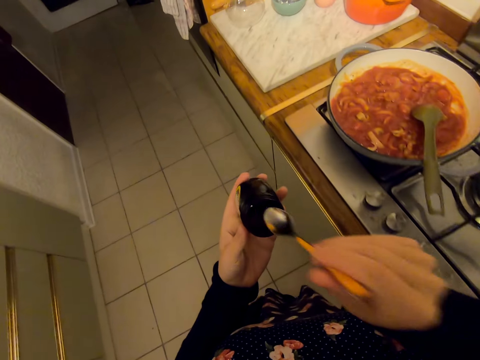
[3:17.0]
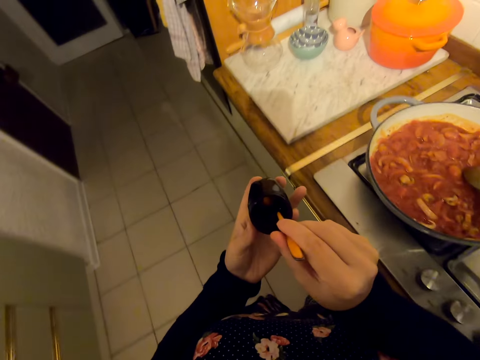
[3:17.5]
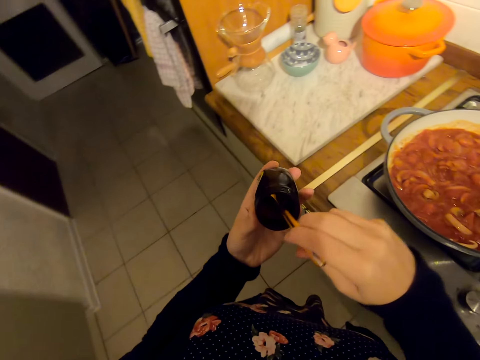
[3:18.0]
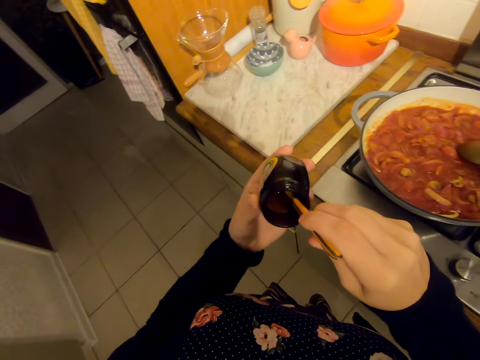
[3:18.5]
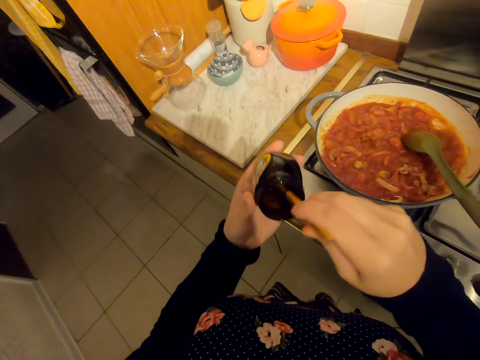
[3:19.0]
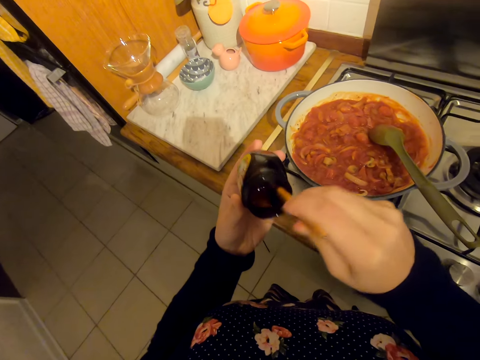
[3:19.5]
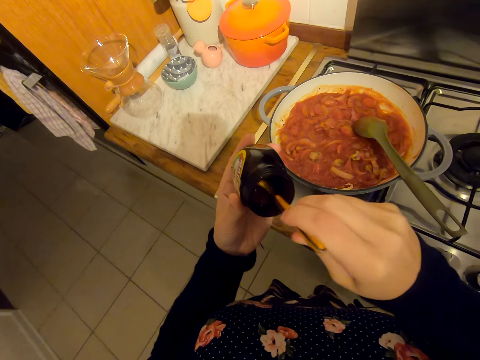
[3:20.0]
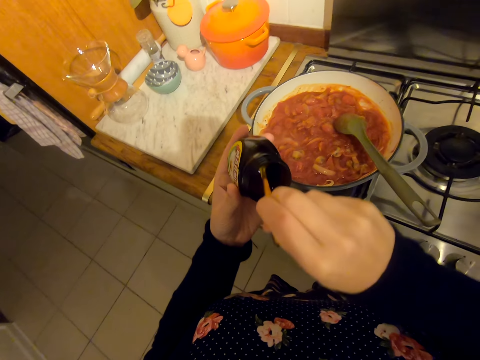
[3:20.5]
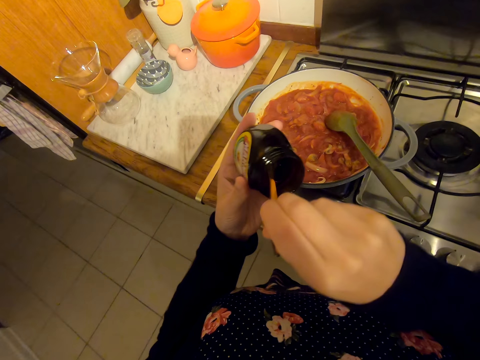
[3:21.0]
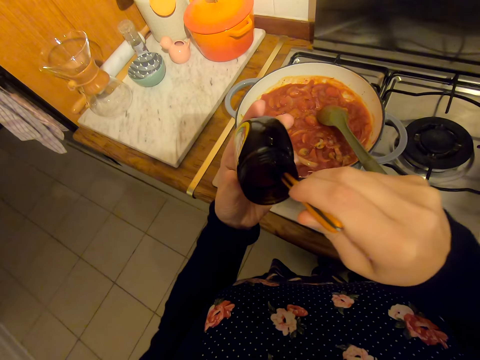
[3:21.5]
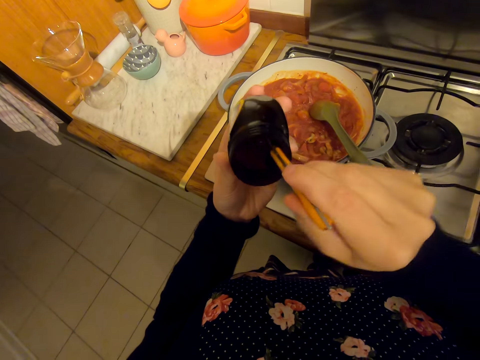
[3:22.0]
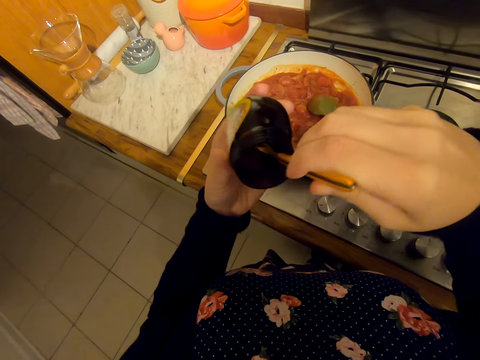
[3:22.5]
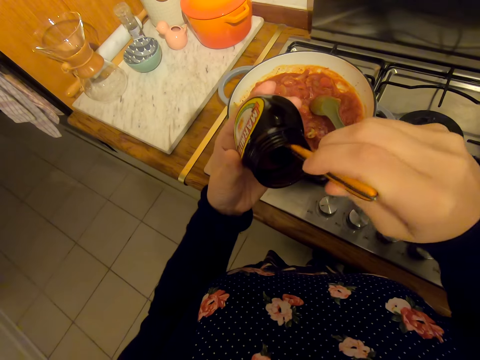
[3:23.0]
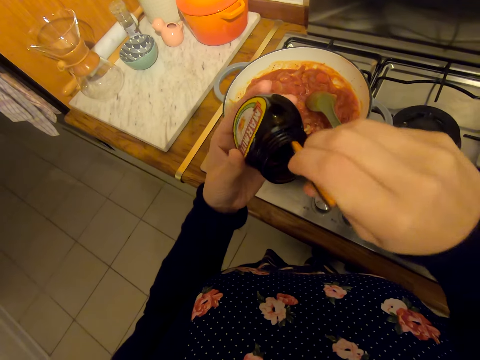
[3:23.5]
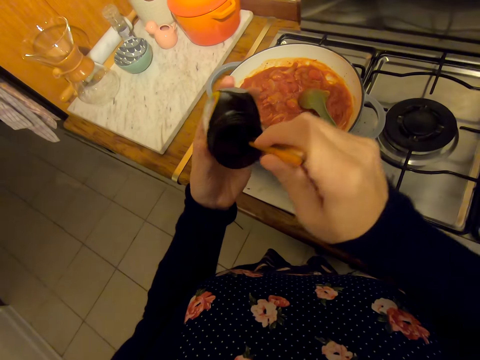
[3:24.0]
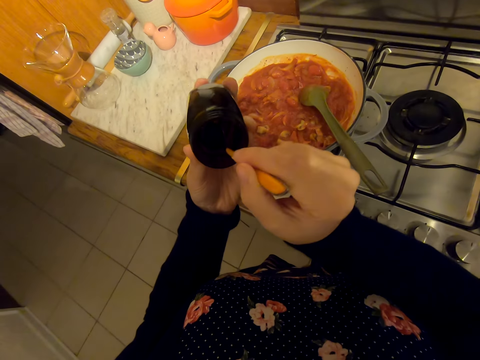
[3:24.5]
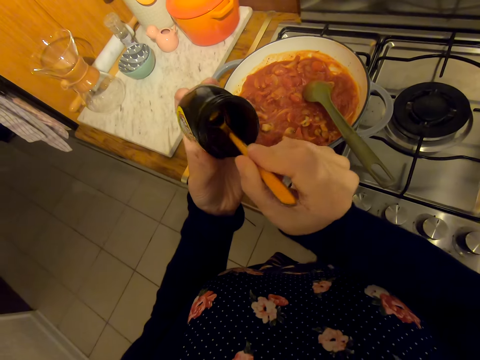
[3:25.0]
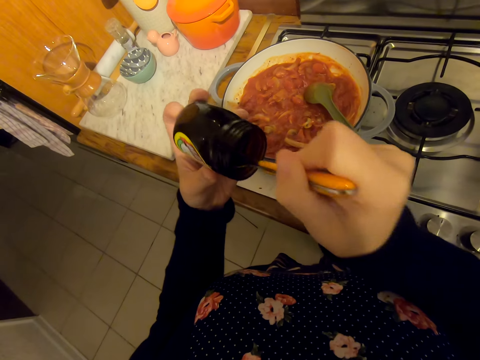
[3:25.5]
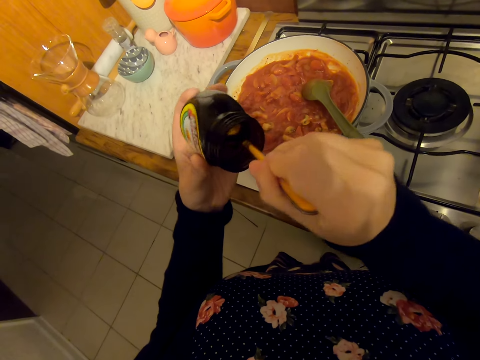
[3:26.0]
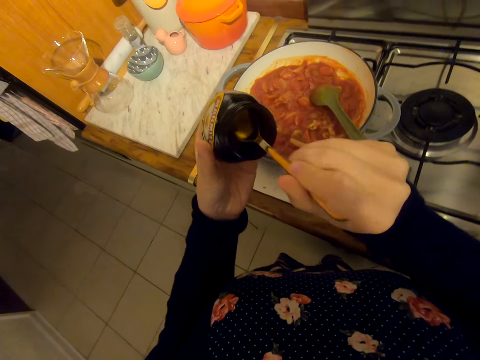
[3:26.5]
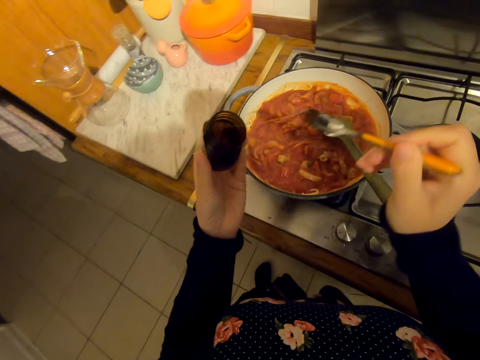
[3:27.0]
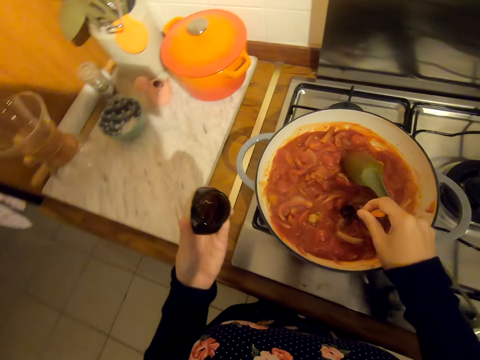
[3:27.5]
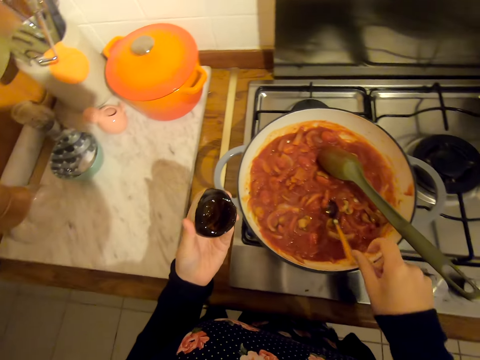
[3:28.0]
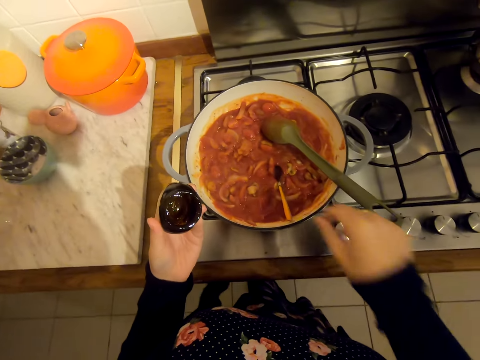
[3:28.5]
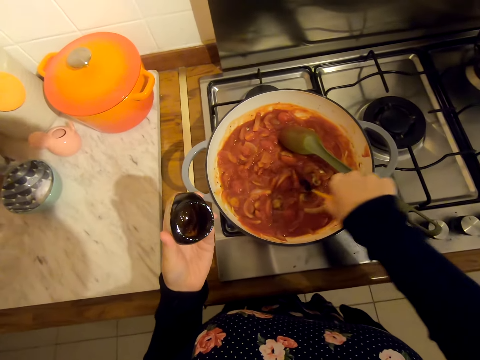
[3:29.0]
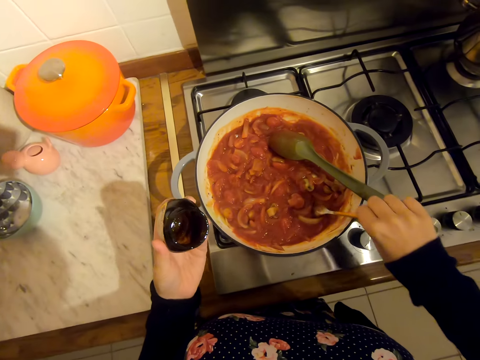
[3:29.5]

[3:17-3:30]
The camera wearer scoops something with a spoon. They mix the spice. They put the spice in the food in the cooking pan.

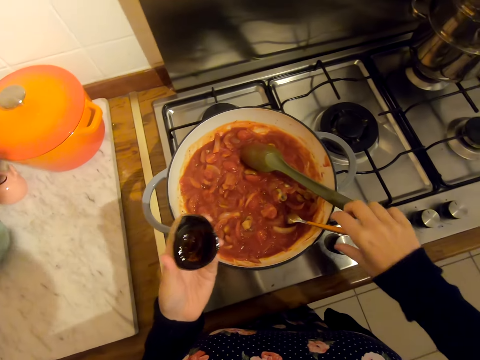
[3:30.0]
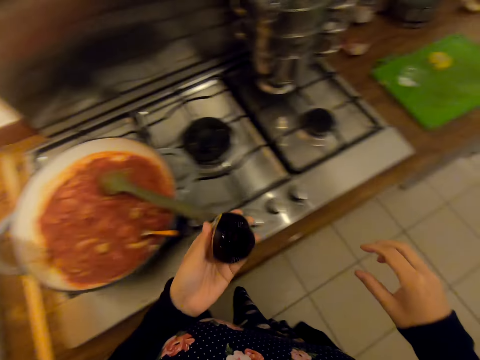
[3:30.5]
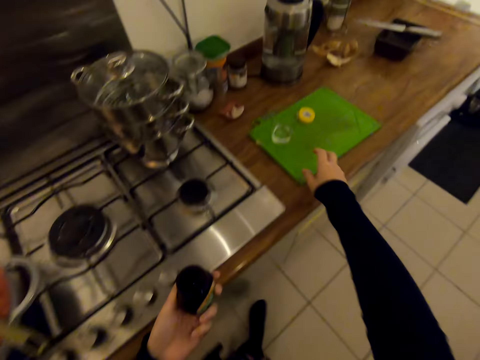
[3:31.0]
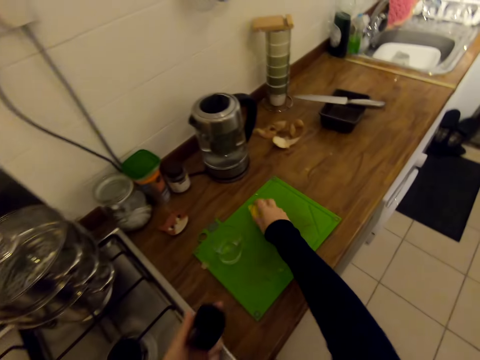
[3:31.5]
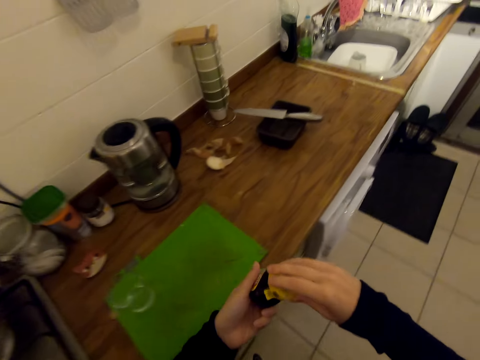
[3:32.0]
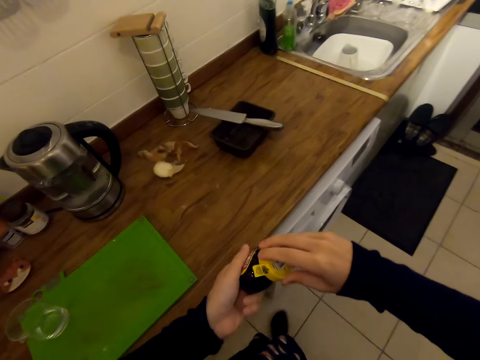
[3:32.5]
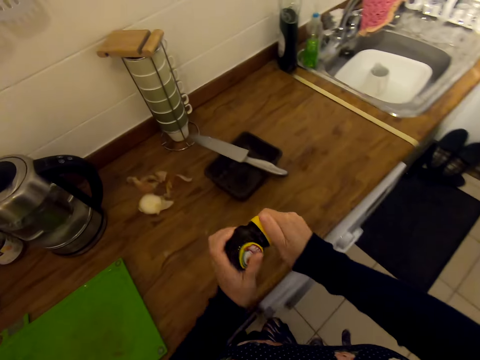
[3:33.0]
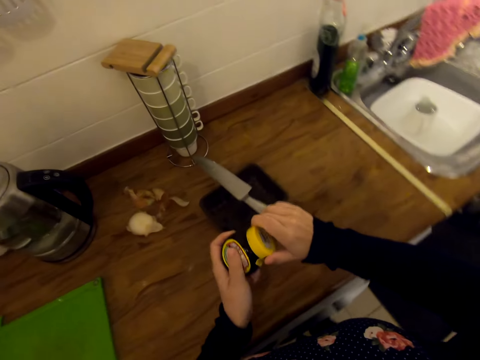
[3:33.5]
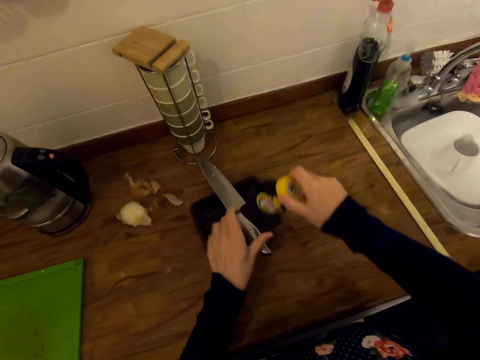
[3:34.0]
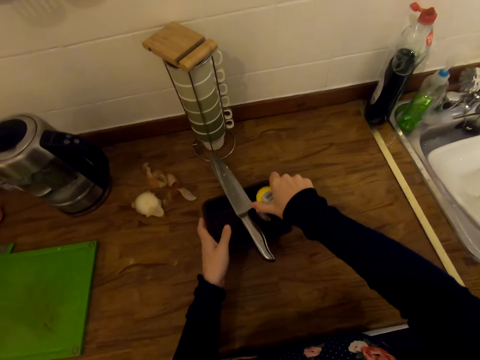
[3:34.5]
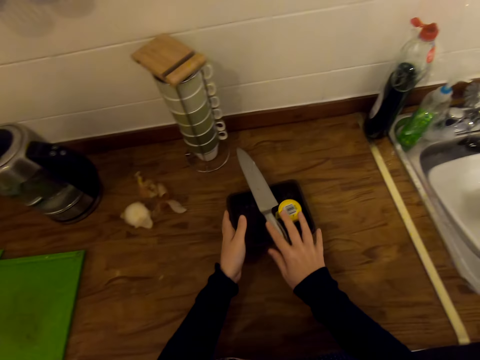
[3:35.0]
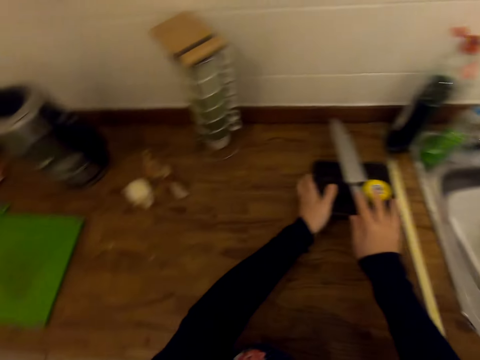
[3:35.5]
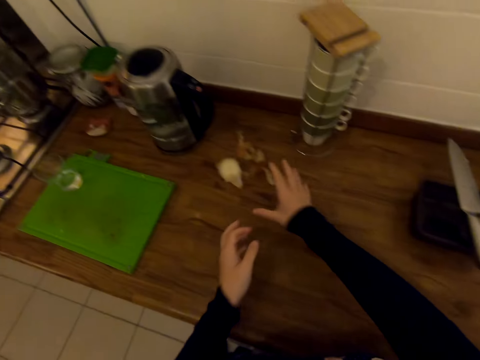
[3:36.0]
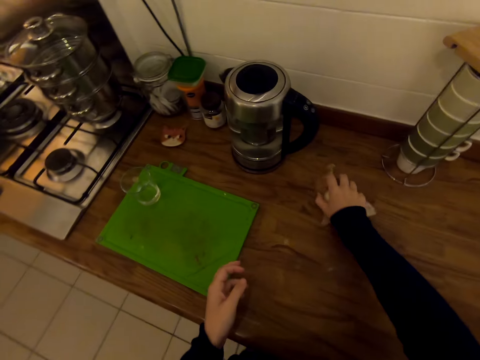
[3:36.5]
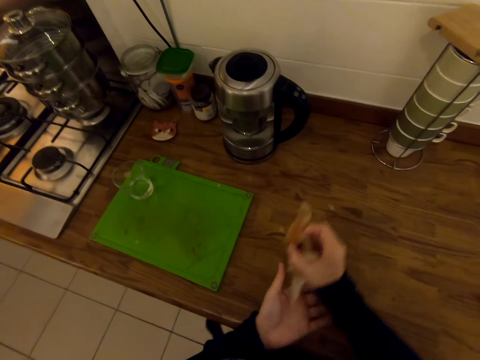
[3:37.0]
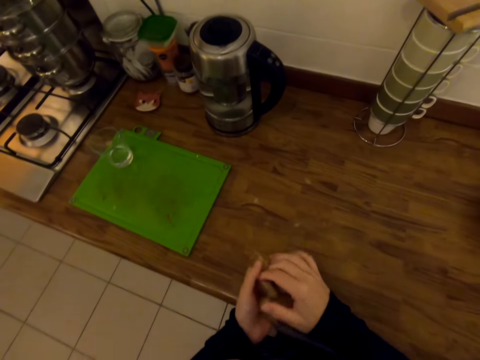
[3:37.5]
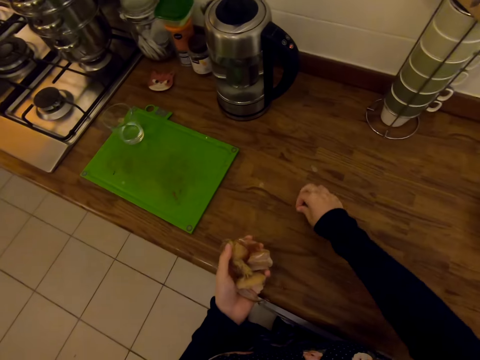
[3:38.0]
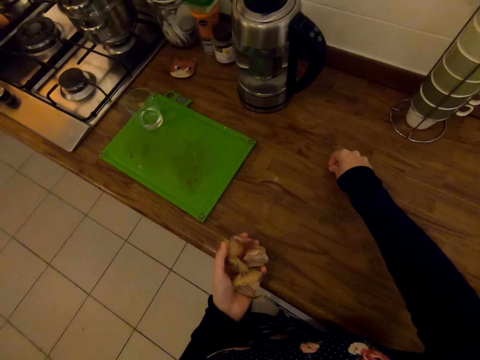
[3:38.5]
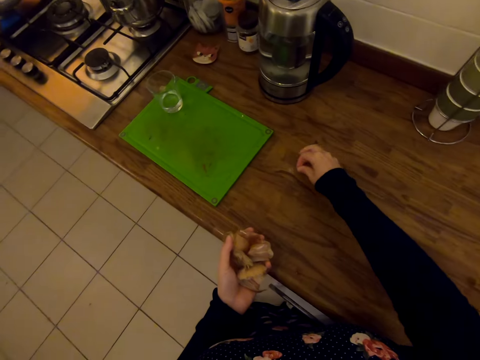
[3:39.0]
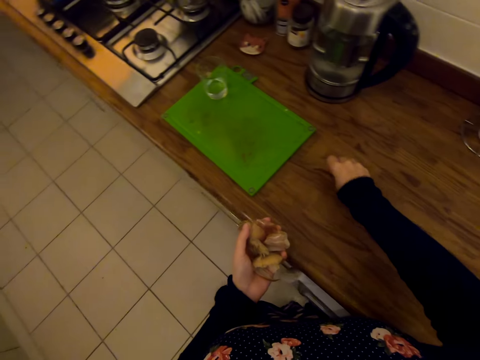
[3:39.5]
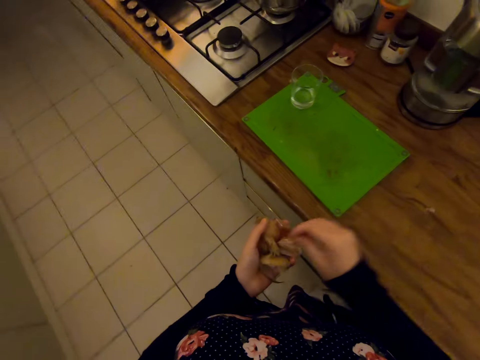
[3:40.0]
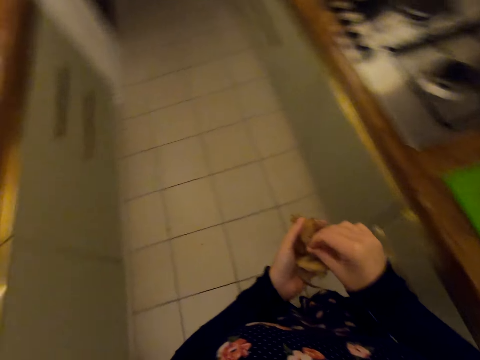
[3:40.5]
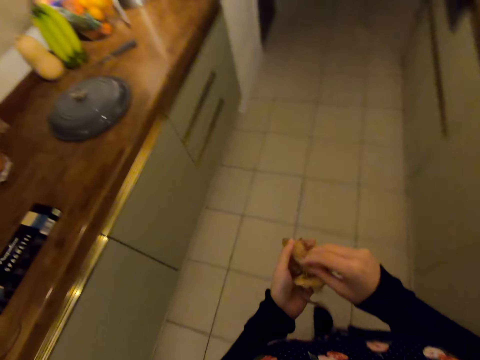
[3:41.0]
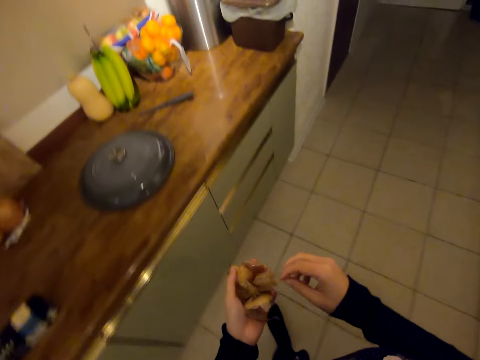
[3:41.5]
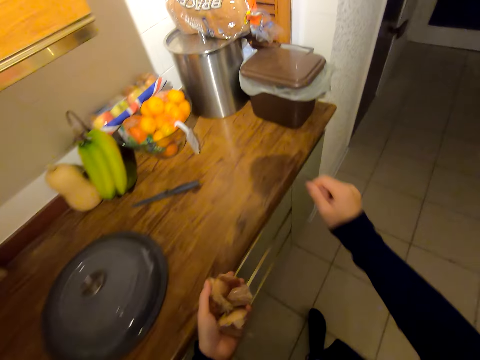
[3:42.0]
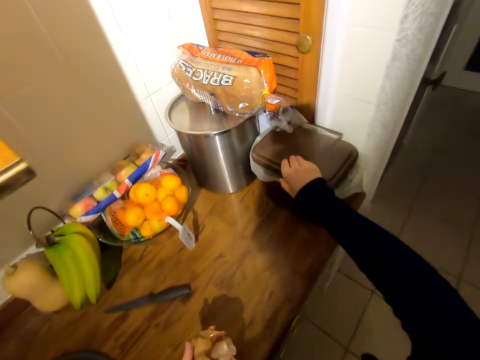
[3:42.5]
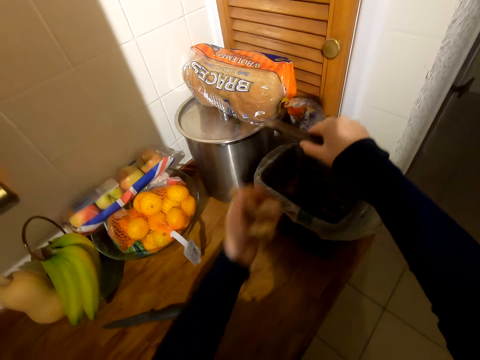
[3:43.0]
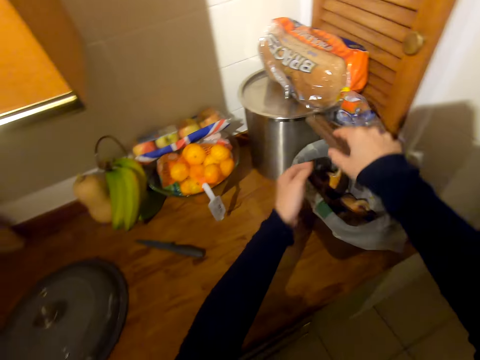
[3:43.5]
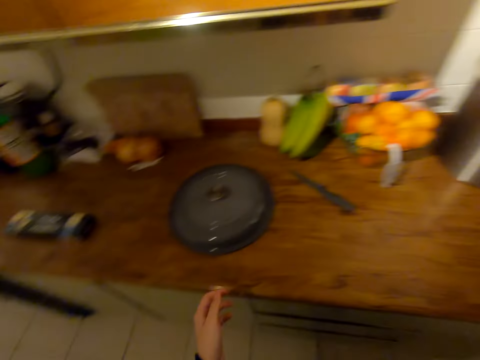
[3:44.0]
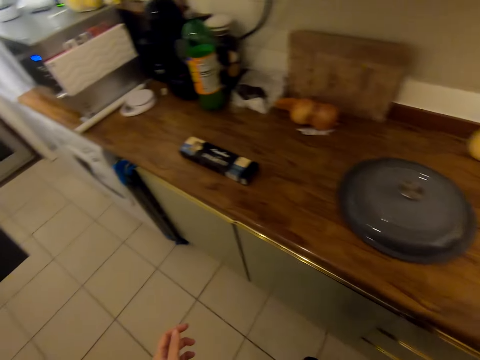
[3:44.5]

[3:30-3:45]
The camera wearer walks on the floor. She closes the bottle lid. She puts the spice bottle in the black food container on the countertop. She moves the black food container on the countertop. She picks papers on the countertop. She walks on the floor. She opens the dustbin with her right hand. She puts the papers in the dustbin. She walks on the floor.
